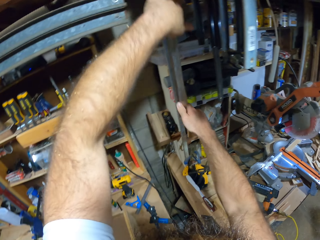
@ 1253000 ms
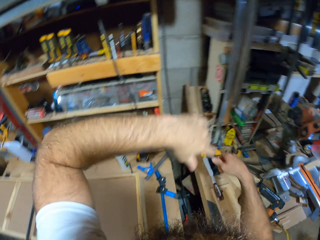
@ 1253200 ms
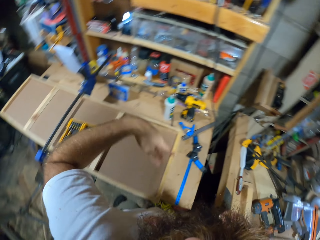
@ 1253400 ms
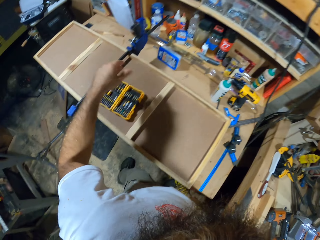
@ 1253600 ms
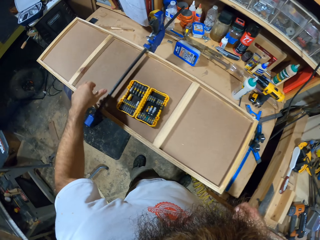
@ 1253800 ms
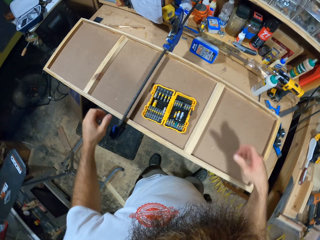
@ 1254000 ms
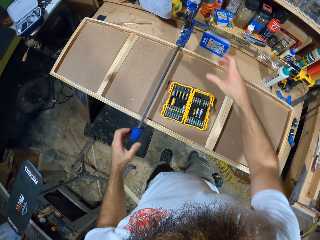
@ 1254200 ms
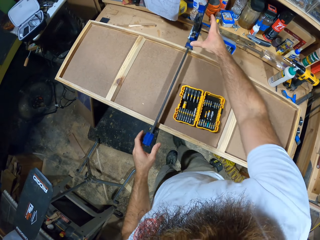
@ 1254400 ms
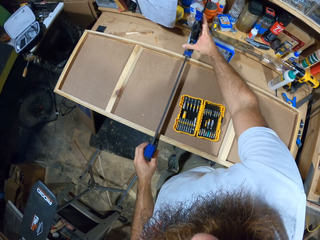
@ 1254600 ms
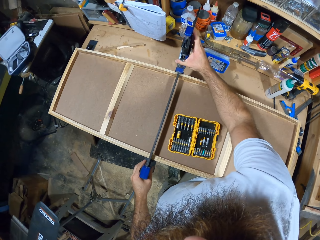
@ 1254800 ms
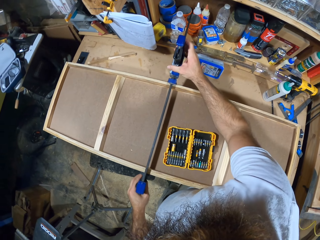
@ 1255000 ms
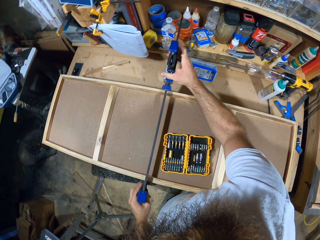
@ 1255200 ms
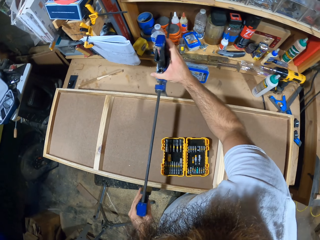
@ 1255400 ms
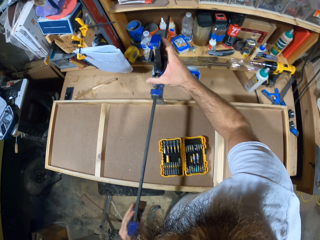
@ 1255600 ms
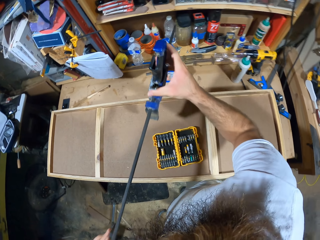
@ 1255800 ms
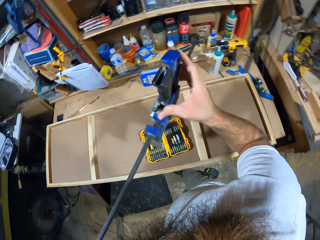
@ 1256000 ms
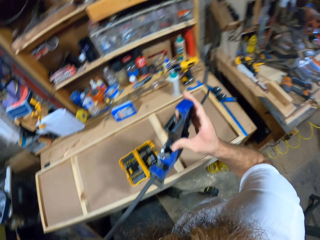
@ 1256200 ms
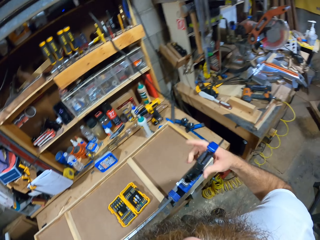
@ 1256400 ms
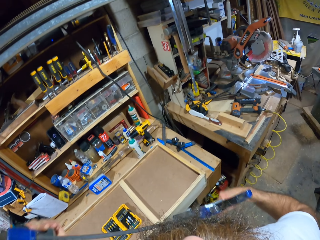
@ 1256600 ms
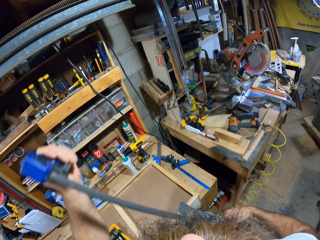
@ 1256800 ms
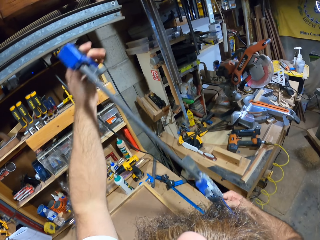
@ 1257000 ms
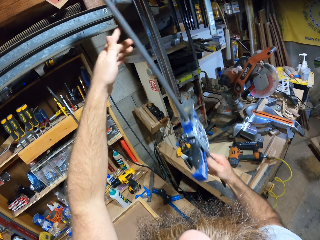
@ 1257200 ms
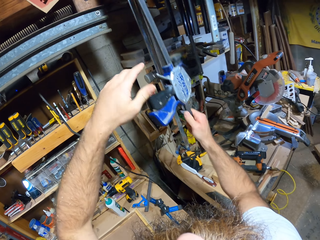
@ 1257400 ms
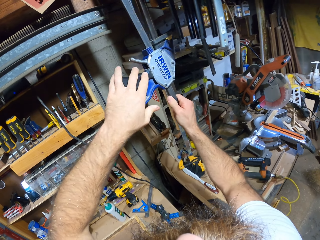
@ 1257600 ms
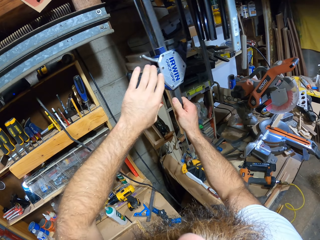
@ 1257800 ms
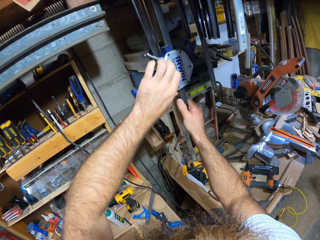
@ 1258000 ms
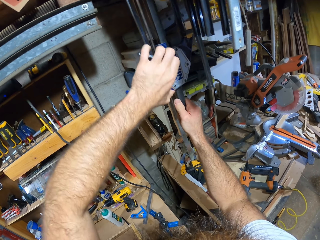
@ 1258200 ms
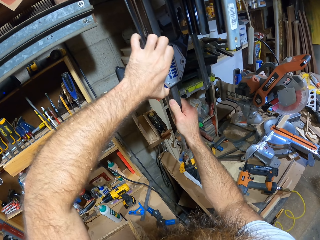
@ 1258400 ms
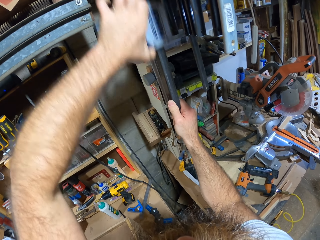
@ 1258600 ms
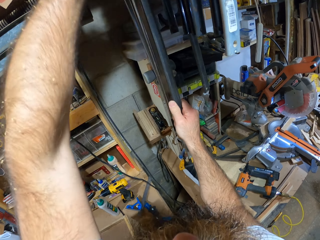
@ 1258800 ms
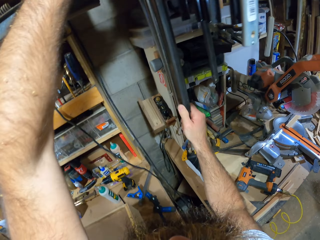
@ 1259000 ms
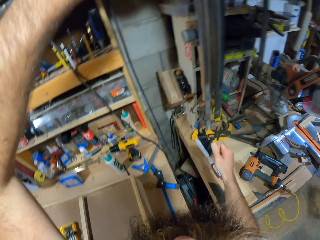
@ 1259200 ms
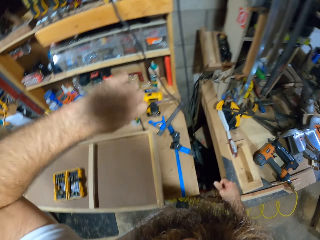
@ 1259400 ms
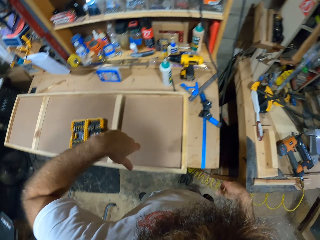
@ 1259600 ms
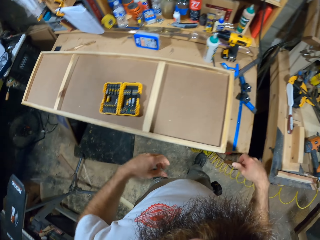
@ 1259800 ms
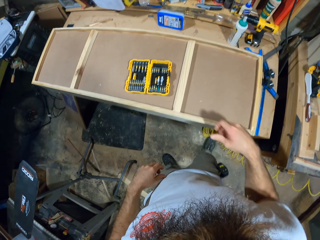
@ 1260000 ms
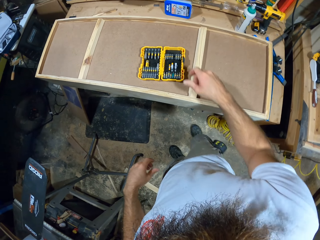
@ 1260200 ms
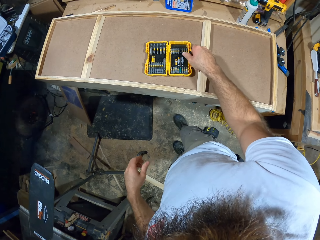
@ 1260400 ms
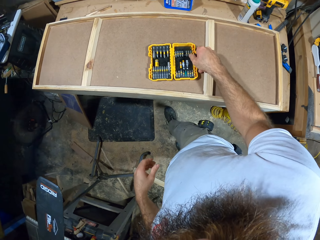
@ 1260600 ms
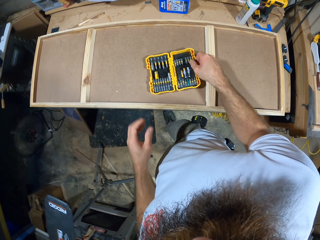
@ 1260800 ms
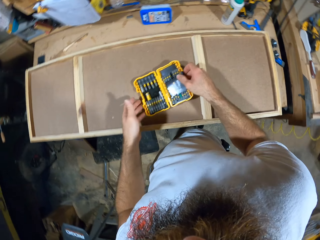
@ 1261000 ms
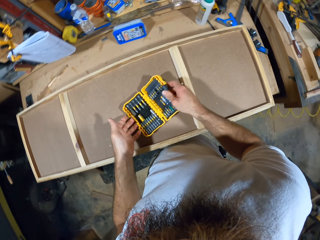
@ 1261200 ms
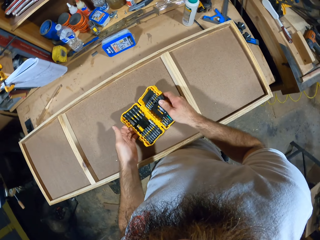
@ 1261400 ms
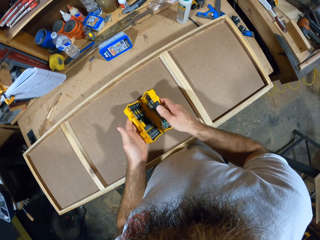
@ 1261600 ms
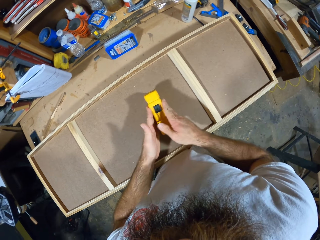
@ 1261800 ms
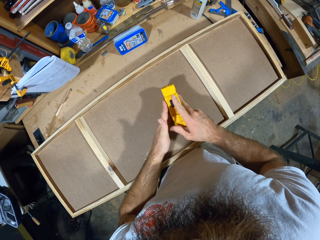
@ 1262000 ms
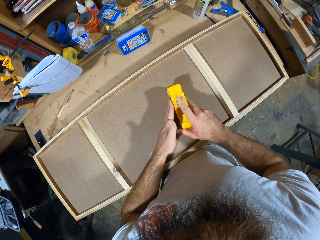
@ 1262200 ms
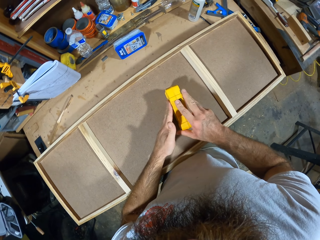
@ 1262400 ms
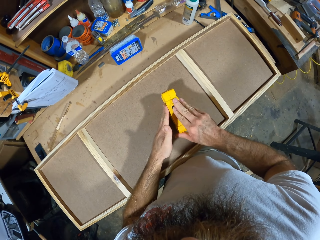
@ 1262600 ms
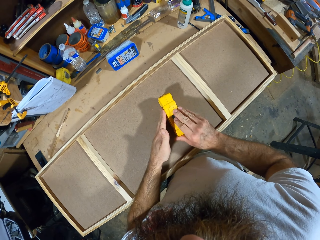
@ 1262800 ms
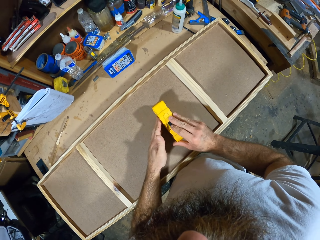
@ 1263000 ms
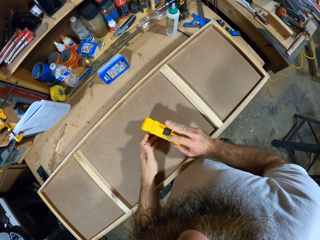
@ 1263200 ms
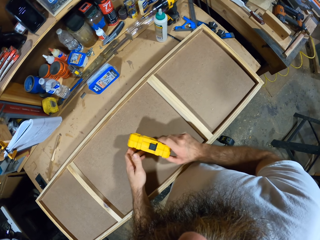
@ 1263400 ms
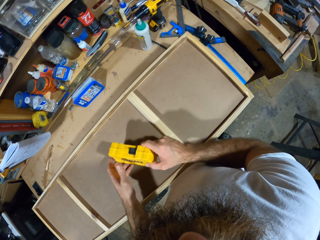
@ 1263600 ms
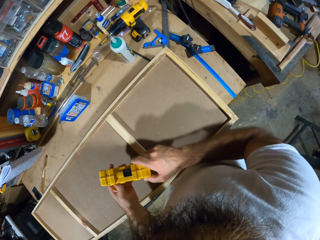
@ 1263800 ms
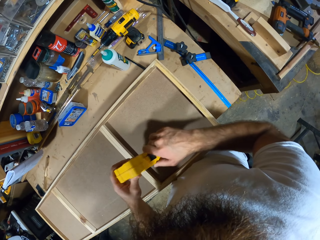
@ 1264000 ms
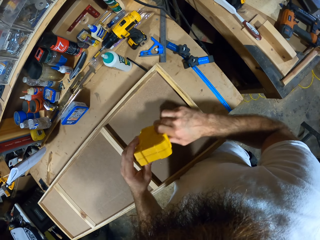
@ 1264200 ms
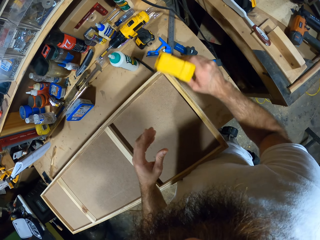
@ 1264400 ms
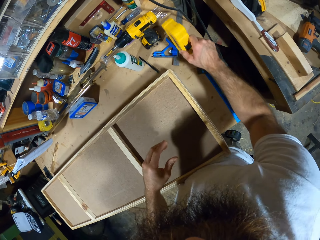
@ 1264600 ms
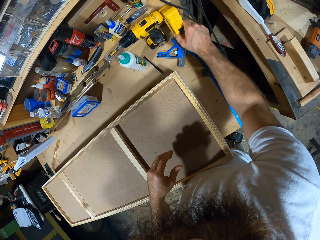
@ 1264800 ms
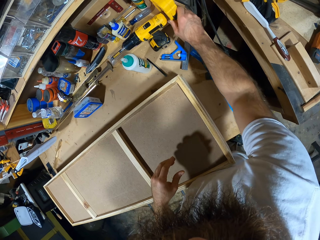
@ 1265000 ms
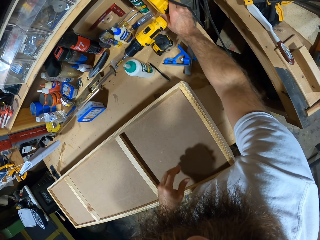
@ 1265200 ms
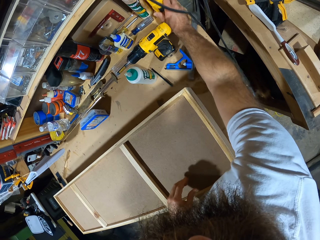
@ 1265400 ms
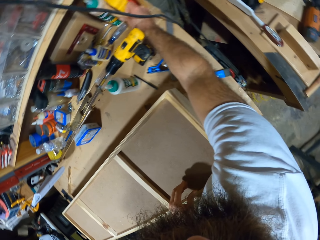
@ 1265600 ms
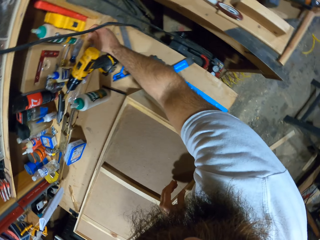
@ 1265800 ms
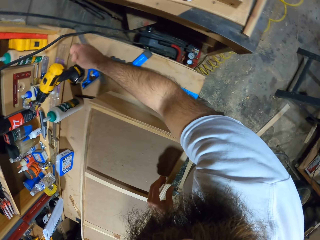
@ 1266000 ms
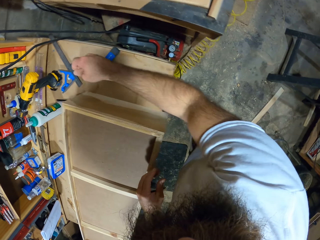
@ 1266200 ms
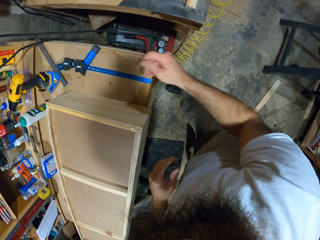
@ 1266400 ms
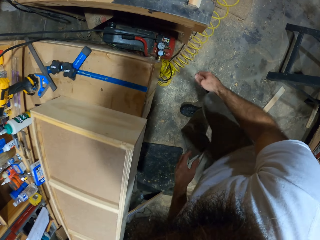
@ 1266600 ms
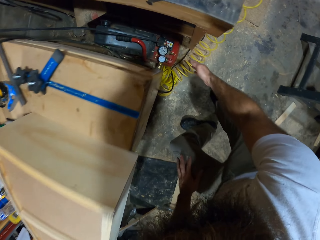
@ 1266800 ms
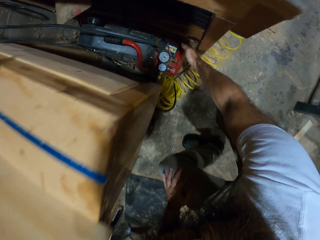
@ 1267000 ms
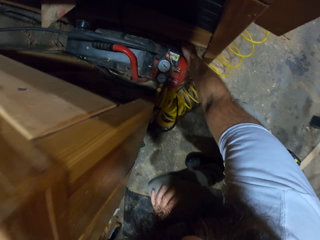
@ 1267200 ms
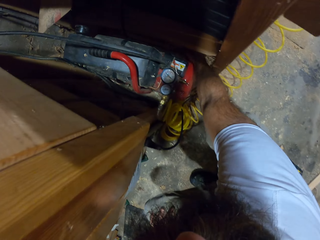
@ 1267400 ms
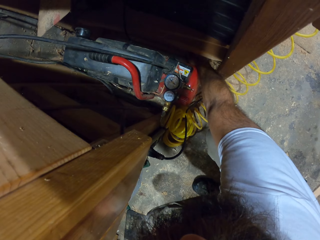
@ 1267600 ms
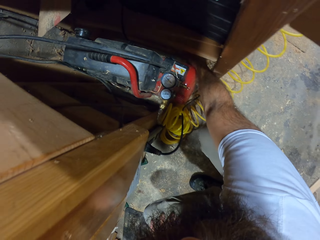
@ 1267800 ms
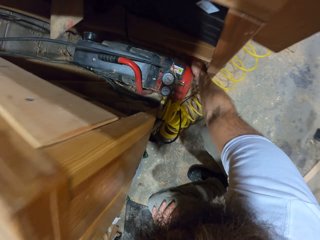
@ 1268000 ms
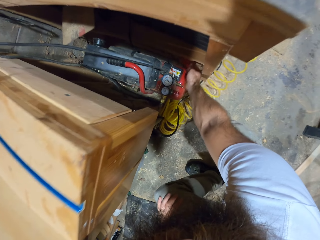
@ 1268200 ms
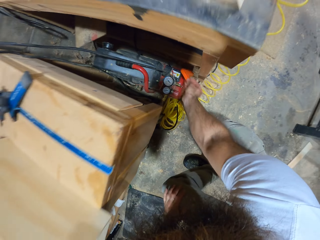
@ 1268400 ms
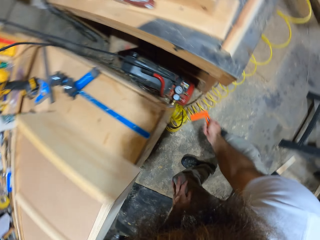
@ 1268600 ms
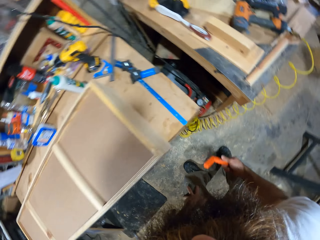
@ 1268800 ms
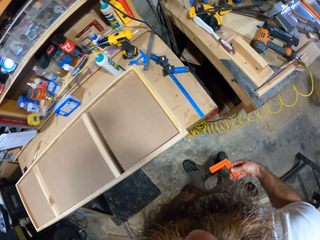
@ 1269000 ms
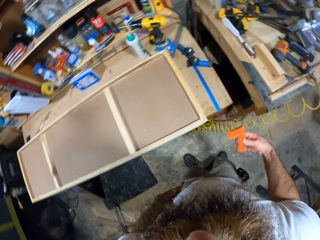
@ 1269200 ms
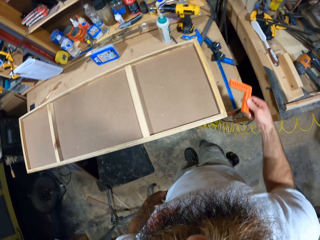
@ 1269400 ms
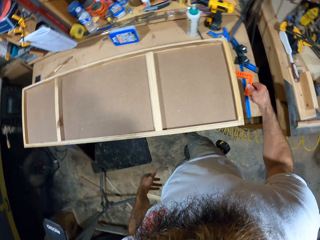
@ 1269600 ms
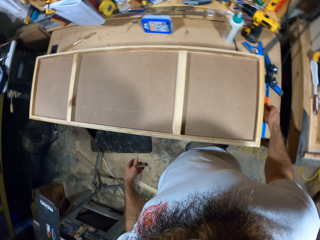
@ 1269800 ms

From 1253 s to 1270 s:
The camera wearer moves his hands. He removes the wood clamp on the woodwork with both hands. He hangs the wood clamp on the cupboard with both hands. He closes the yellow screw pack on the woodwork with both hands. He moves around the workshop. He holds the screw pack. He drops the screw pack on the table with his right hand. He moves his hands. He picks up a try square from the ground with his right hand. He carries a plastic. He drops the try square on the table with his right hand.

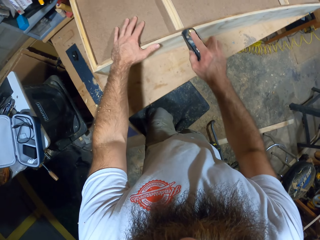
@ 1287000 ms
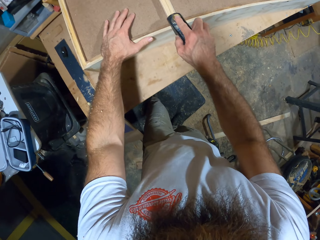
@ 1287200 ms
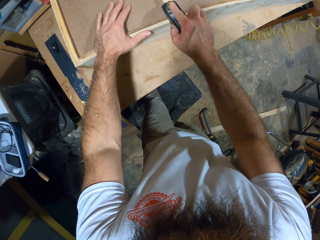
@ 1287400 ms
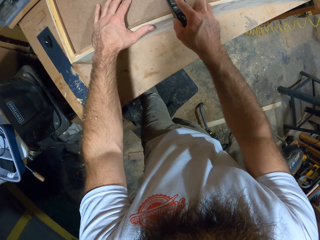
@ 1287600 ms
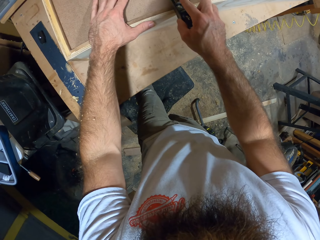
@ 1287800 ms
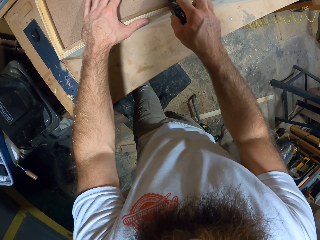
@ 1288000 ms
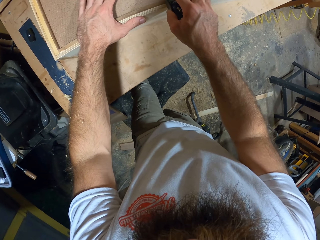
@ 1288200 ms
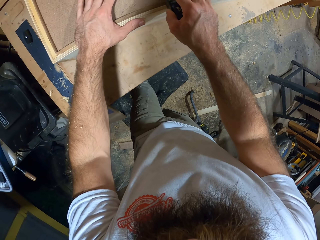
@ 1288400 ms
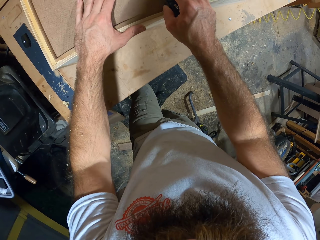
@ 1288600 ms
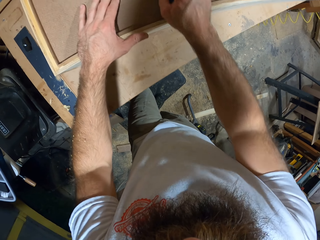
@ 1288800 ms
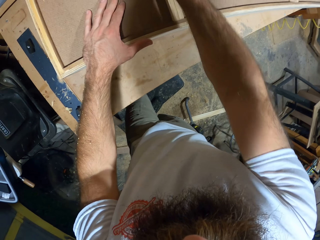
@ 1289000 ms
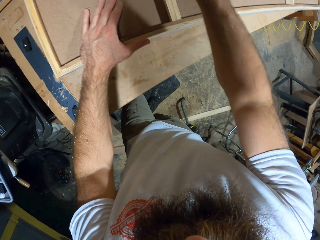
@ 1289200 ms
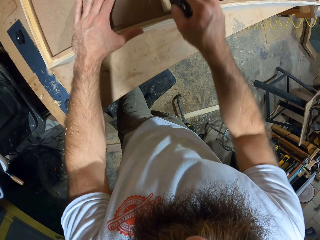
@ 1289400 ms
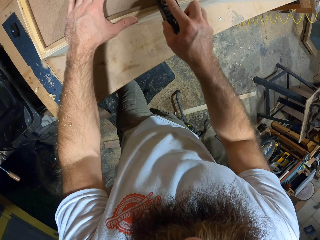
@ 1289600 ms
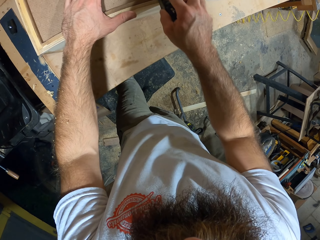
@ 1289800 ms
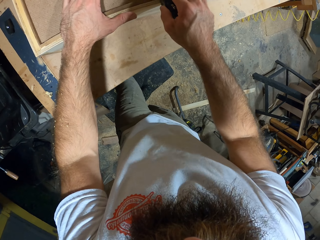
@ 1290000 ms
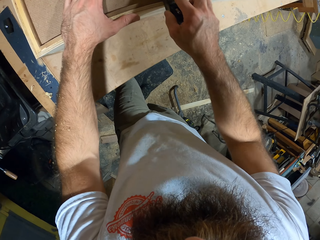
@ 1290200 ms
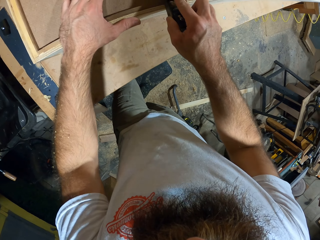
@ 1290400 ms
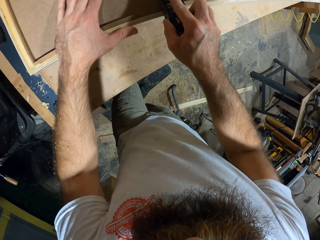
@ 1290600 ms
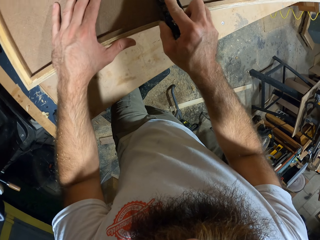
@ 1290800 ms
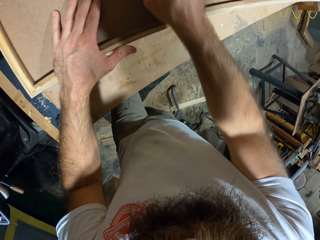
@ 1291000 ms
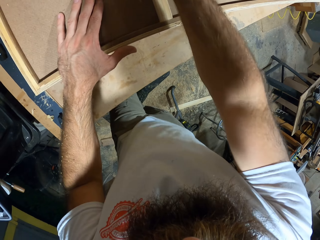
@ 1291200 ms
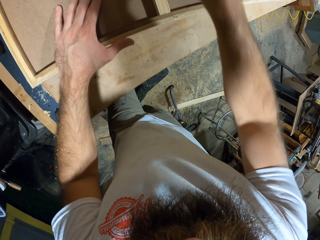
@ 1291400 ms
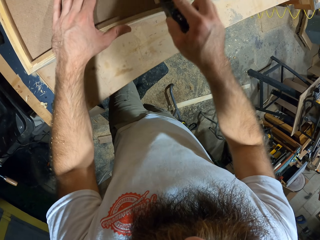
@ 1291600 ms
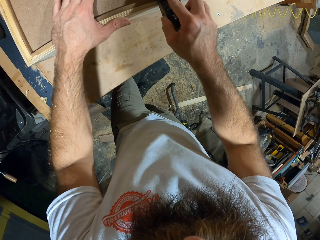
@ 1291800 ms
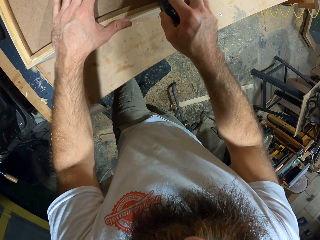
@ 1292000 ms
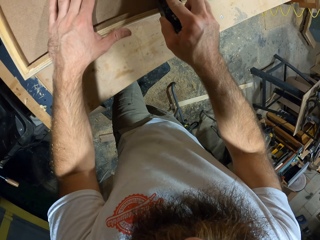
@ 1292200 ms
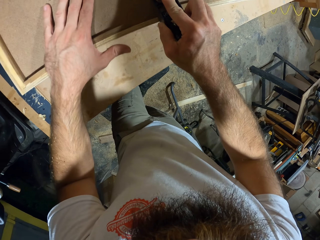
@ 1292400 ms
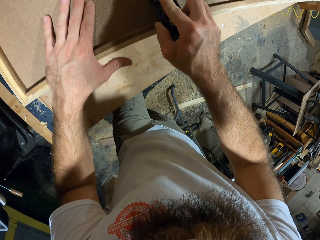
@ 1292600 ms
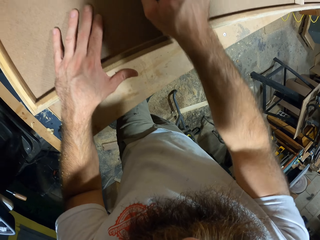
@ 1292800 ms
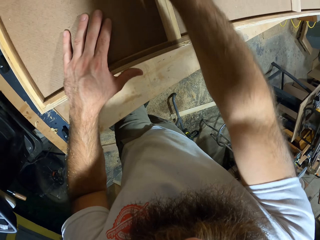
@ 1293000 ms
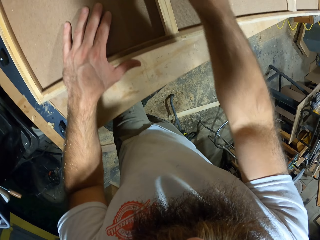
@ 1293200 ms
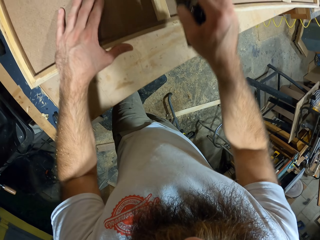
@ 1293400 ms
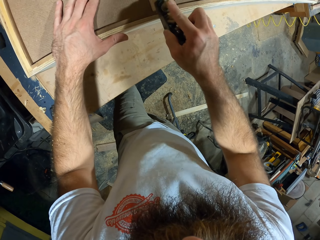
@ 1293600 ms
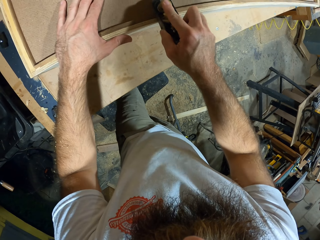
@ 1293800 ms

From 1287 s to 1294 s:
The camera wearer smoothens the woodwork with the hand planer in his right hand.
